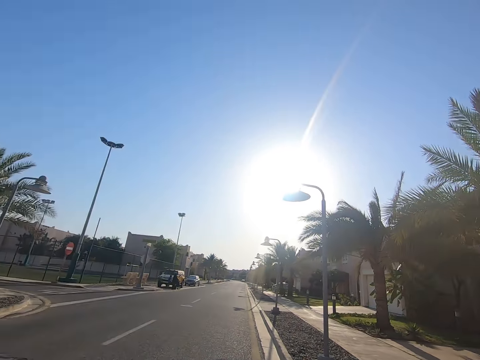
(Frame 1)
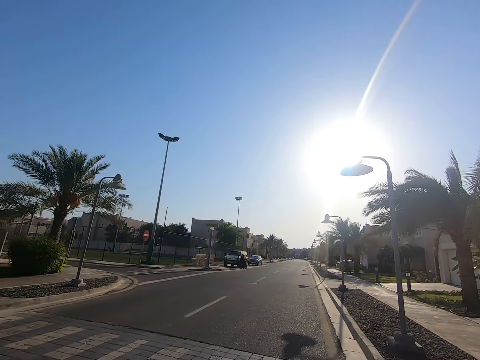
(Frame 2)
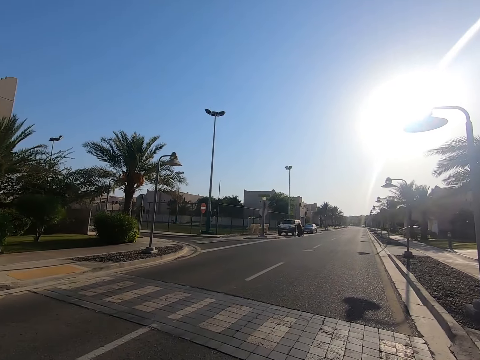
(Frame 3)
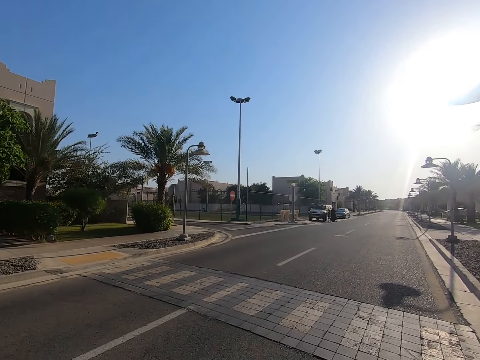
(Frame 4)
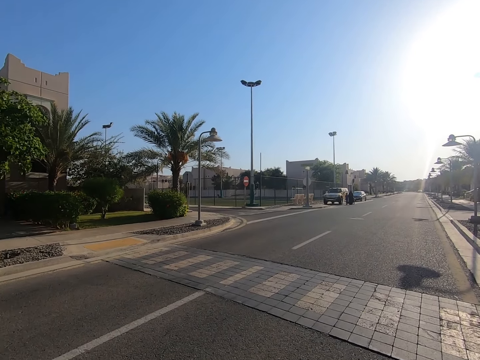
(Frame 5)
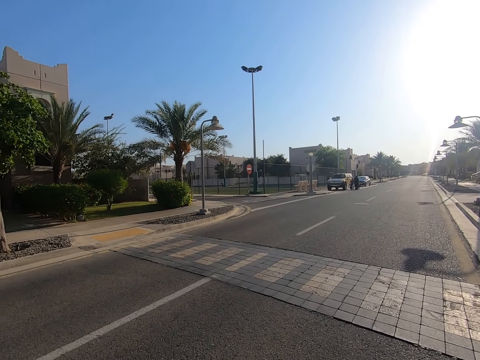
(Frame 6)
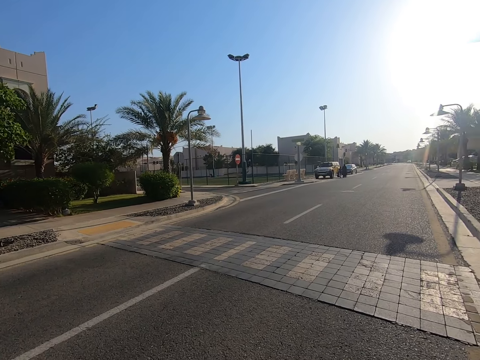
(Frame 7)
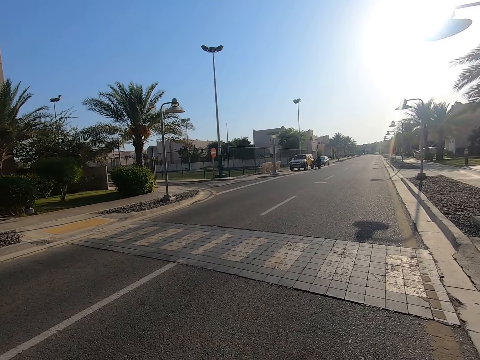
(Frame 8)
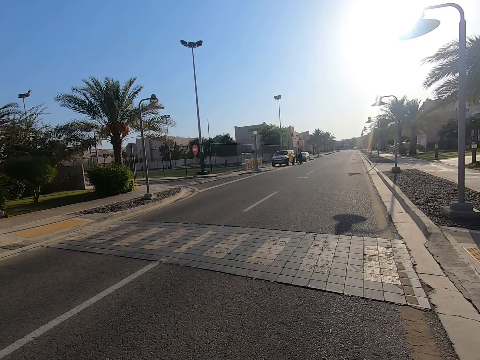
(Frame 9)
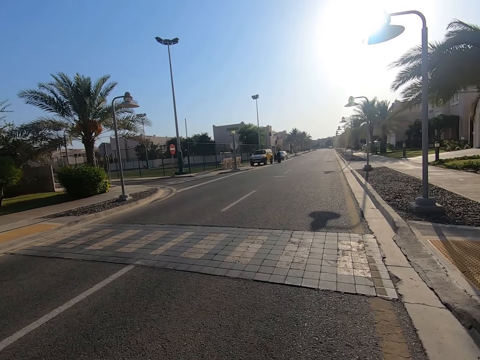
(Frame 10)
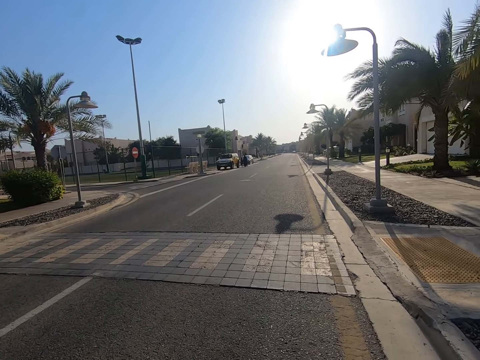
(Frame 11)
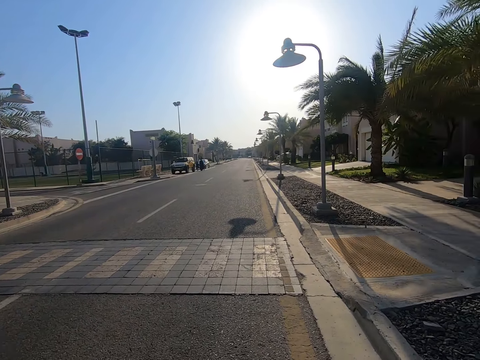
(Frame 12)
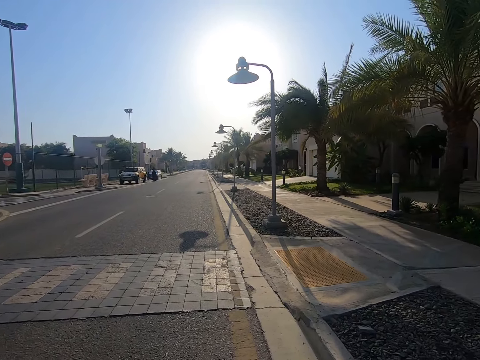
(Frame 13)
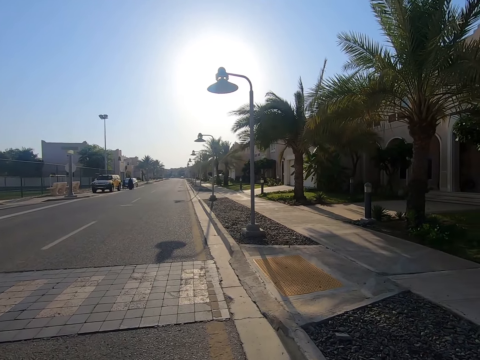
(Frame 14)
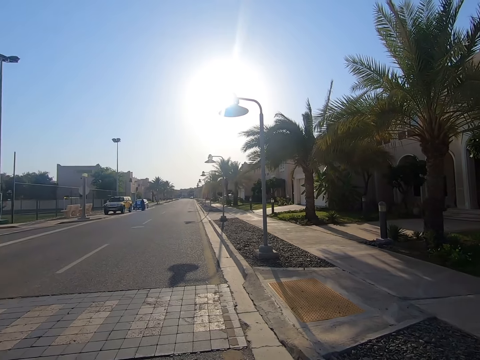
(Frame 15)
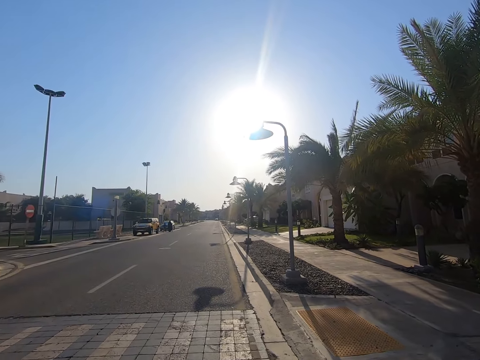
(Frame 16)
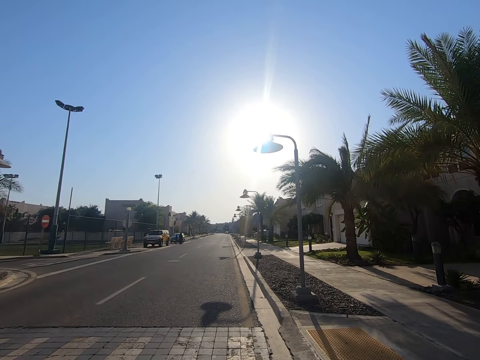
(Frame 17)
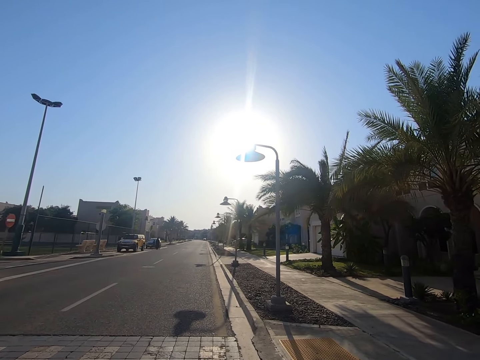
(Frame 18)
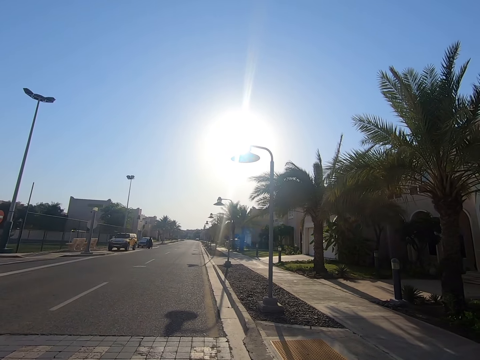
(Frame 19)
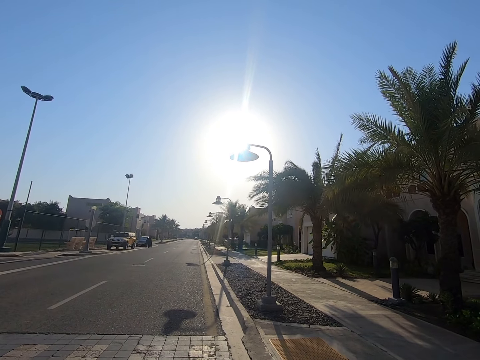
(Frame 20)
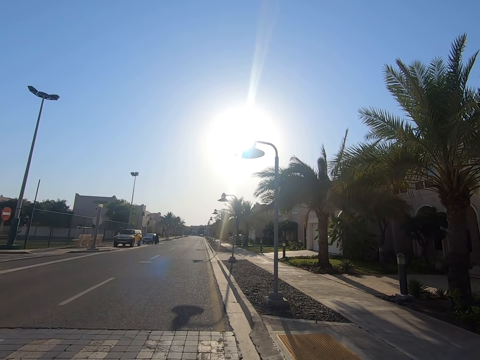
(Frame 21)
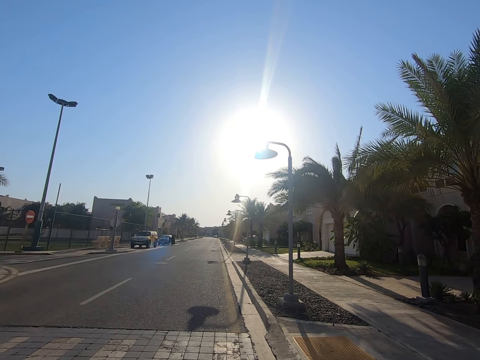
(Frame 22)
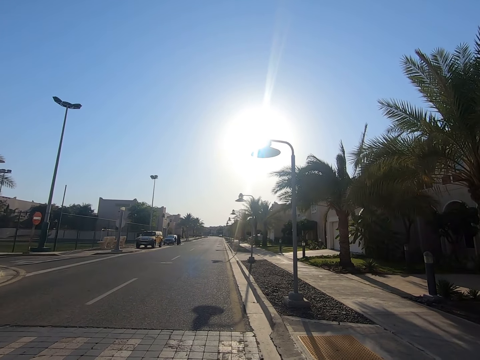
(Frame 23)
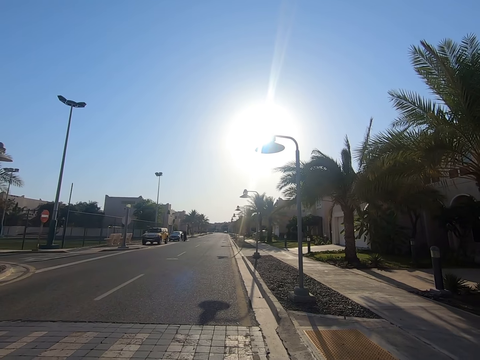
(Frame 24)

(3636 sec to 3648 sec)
The camera wearer stops riding the bicycle. They stare around the road. They look around the road.

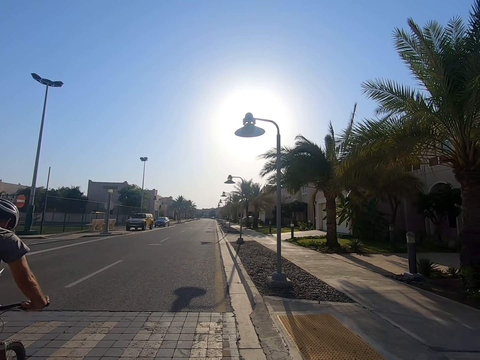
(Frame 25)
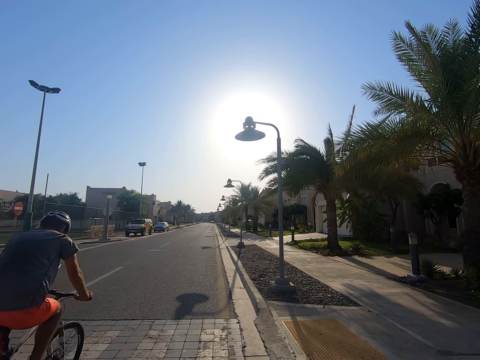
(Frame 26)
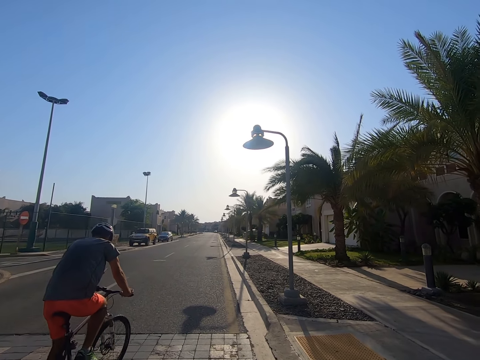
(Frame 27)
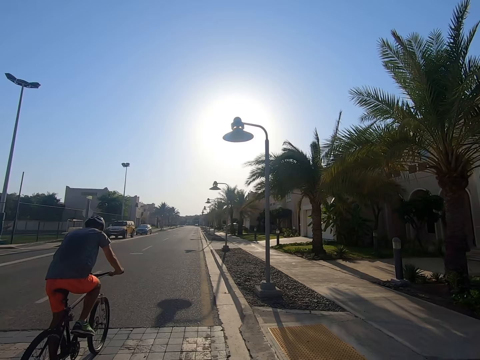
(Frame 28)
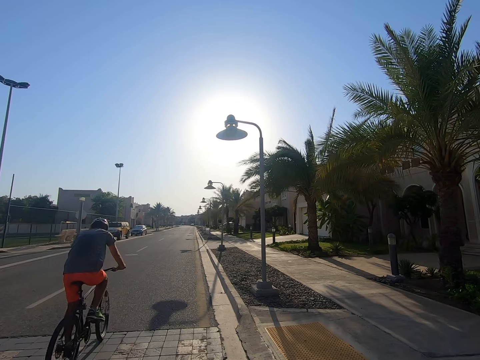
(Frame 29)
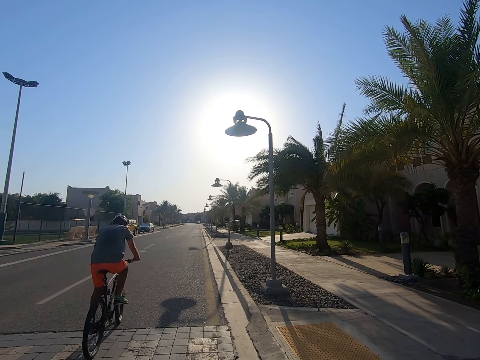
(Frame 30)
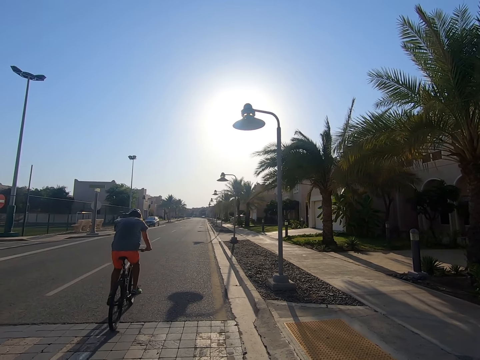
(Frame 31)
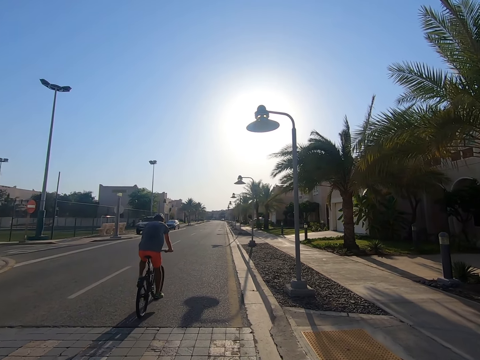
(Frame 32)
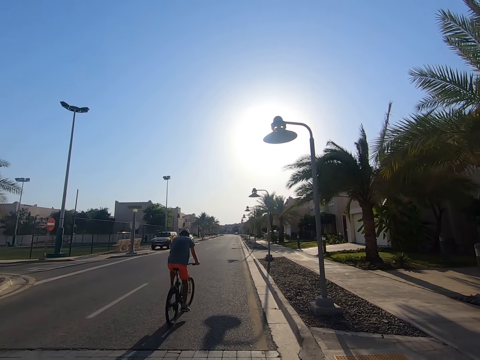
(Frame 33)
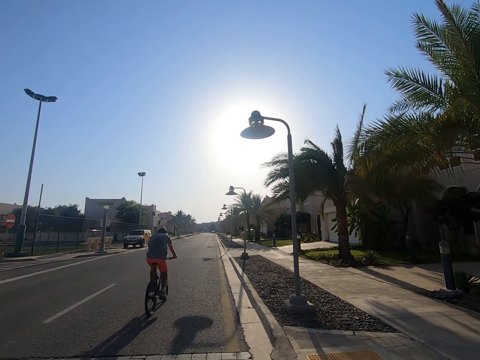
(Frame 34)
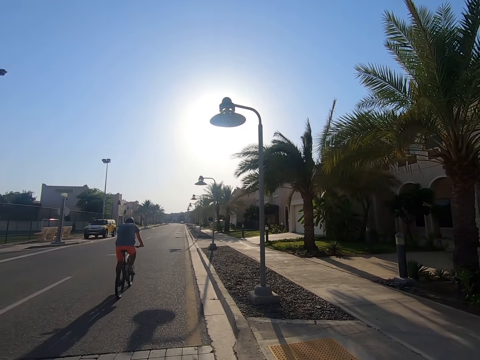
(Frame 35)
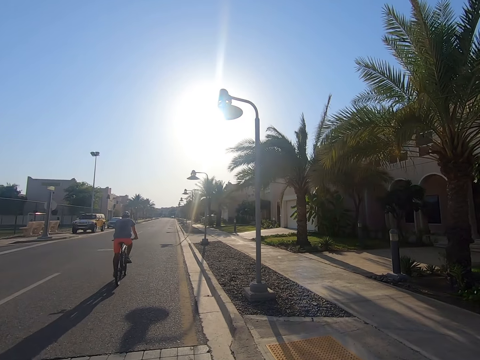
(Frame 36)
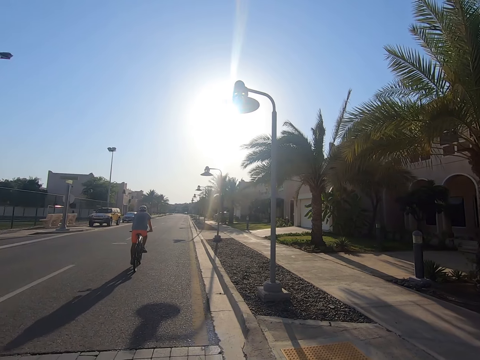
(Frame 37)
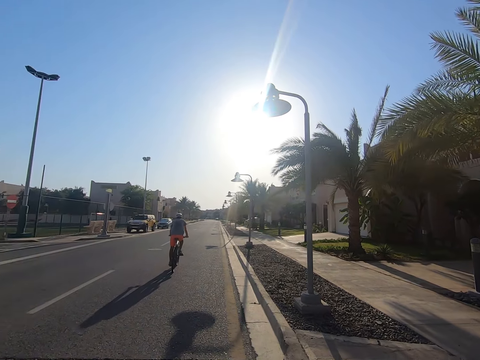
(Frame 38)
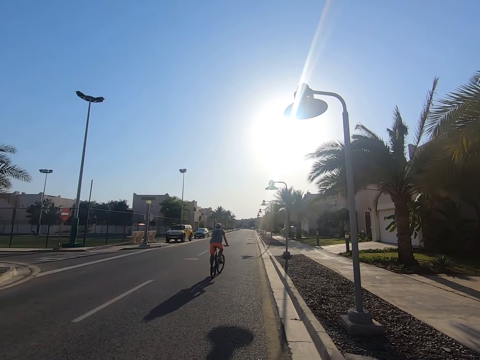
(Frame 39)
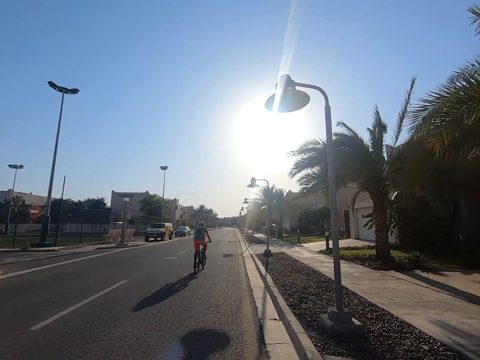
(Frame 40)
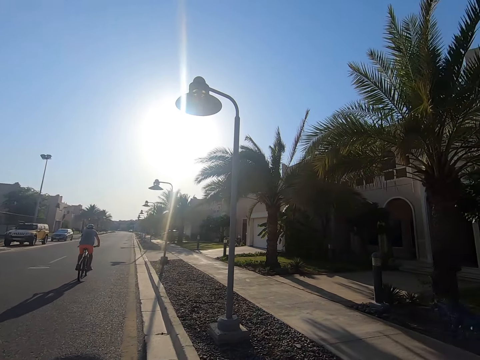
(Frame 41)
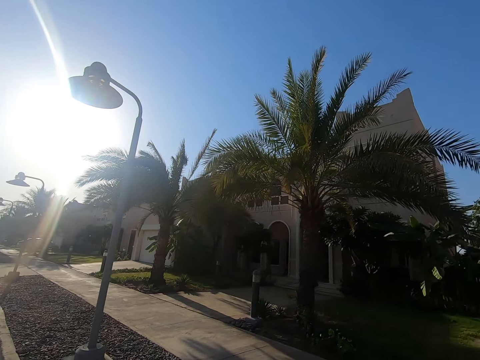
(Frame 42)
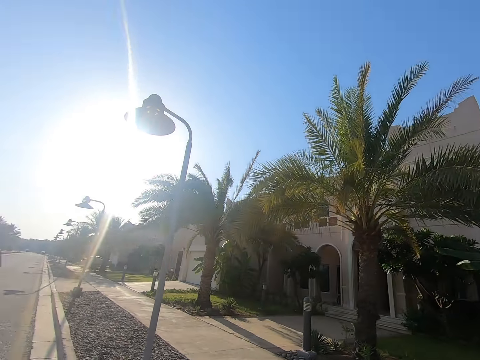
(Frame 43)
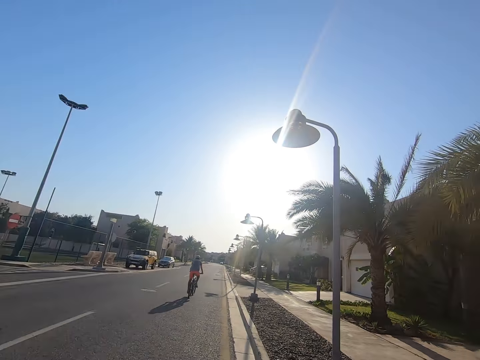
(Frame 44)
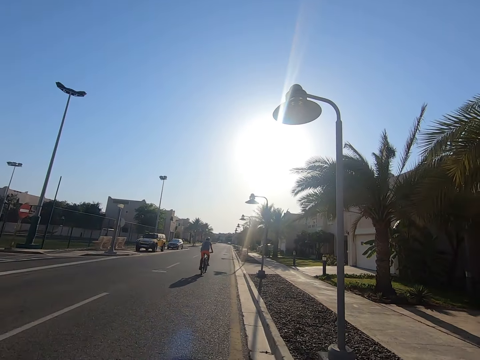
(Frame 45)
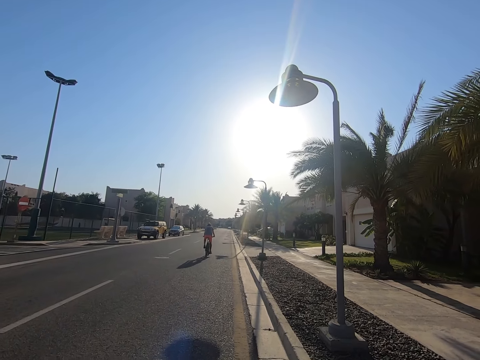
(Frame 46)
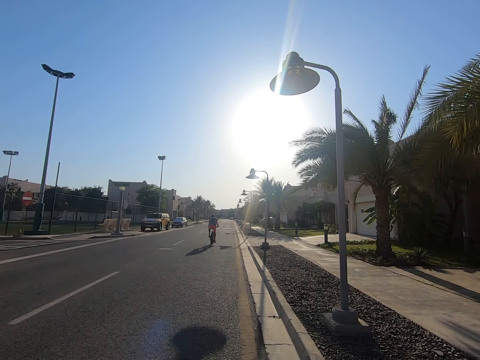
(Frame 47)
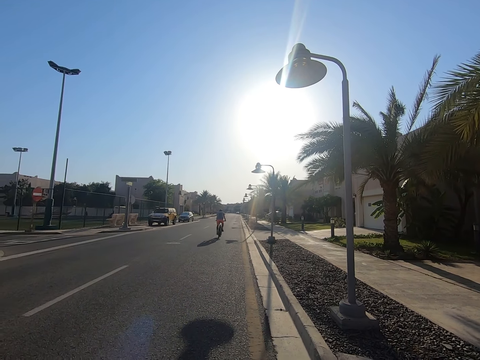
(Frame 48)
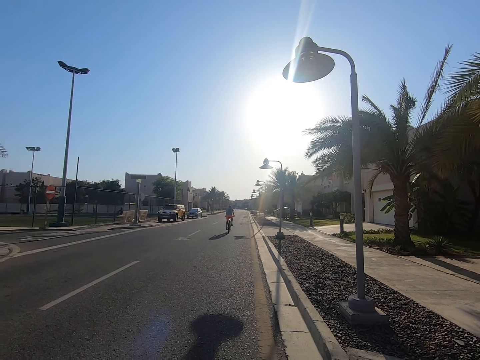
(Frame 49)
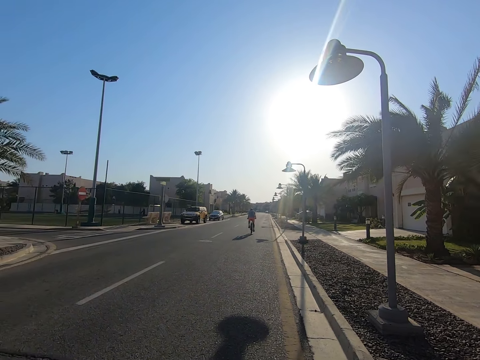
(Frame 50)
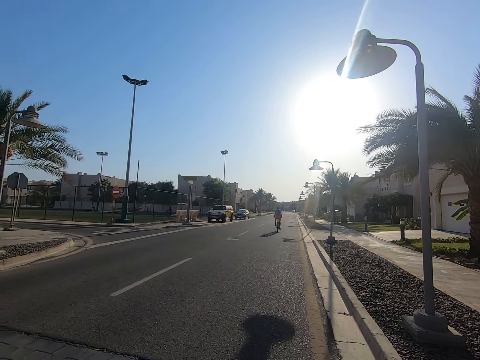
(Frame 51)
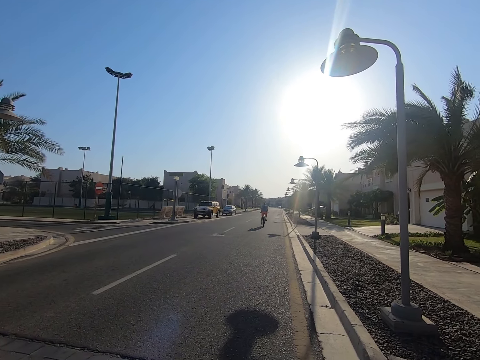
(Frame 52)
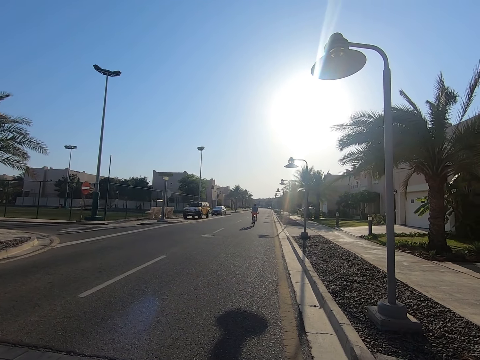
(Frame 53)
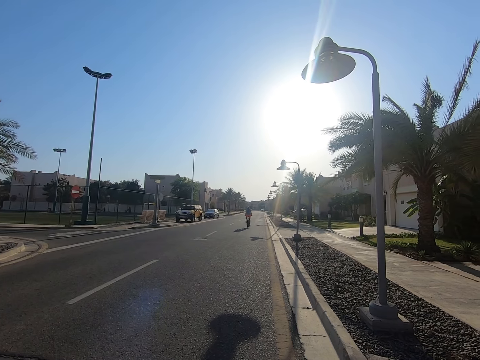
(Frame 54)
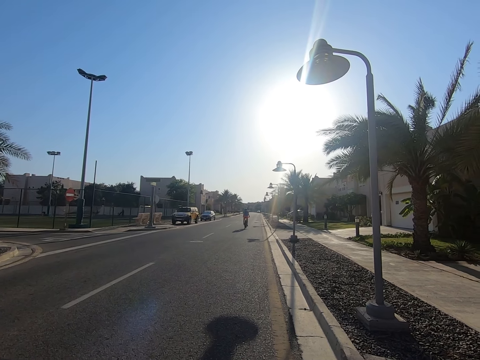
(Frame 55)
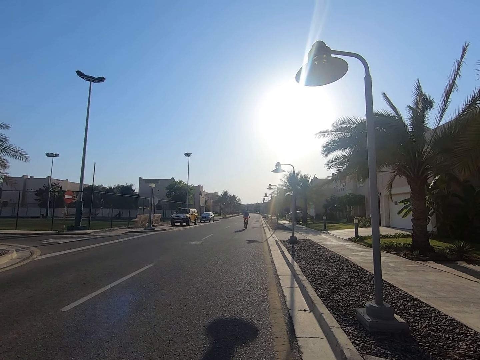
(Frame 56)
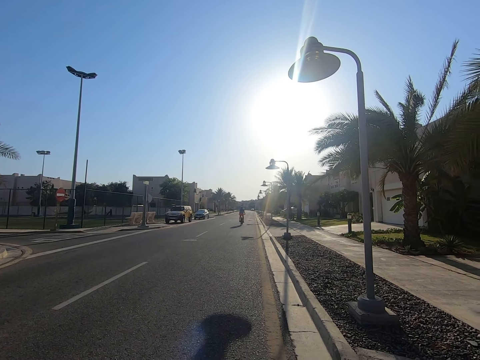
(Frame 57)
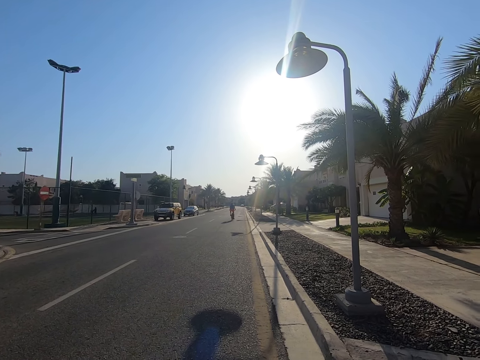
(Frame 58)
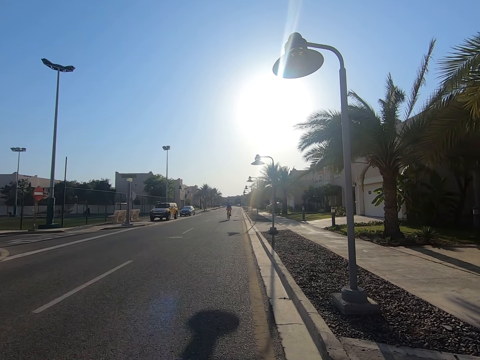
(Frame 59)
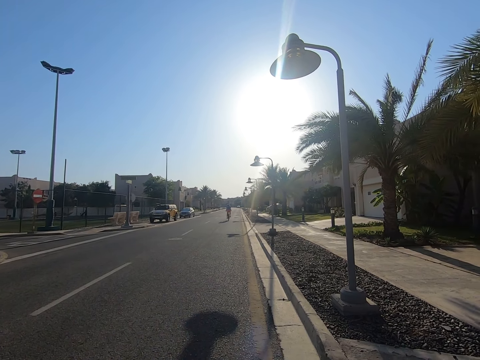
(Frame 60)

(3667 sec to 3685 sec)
A man rides the bicycle on the tarmac. The camera wearer looks at the man.
